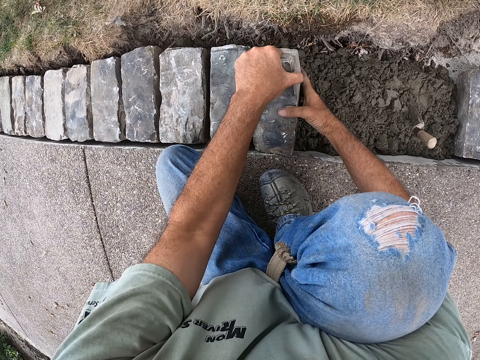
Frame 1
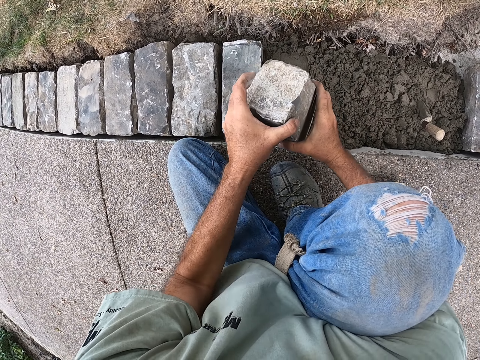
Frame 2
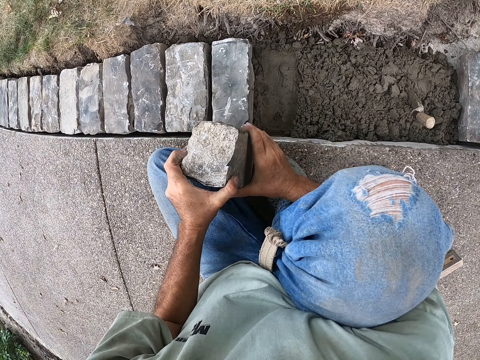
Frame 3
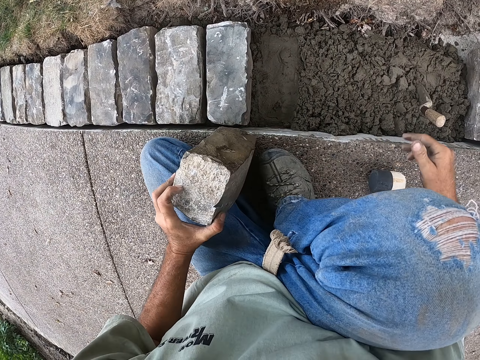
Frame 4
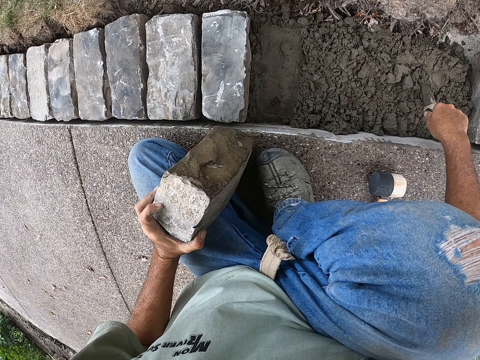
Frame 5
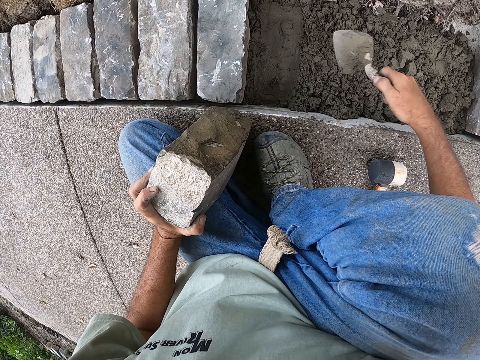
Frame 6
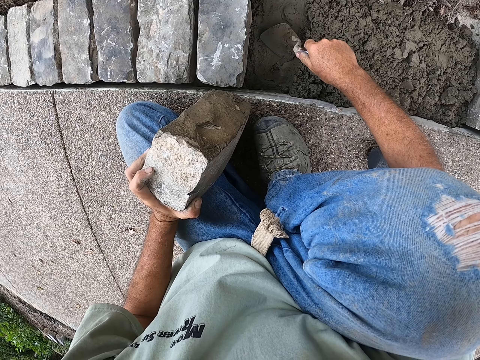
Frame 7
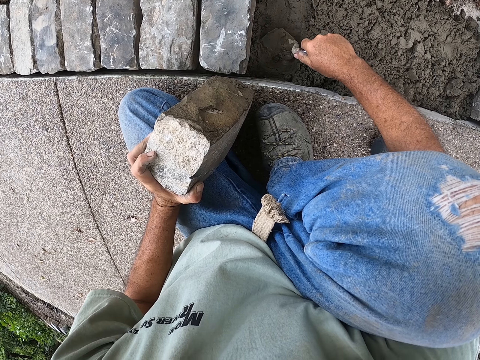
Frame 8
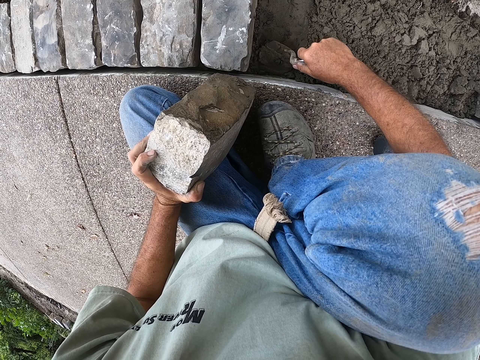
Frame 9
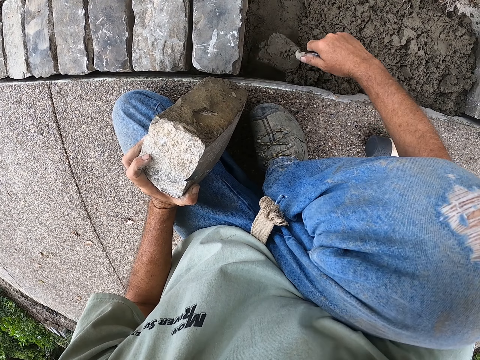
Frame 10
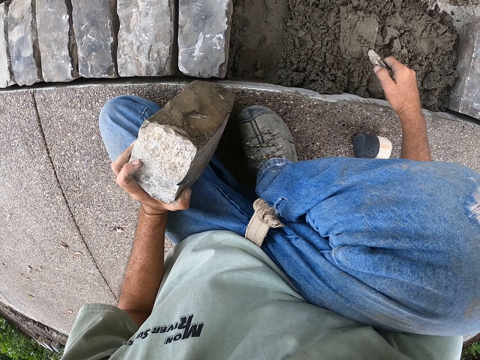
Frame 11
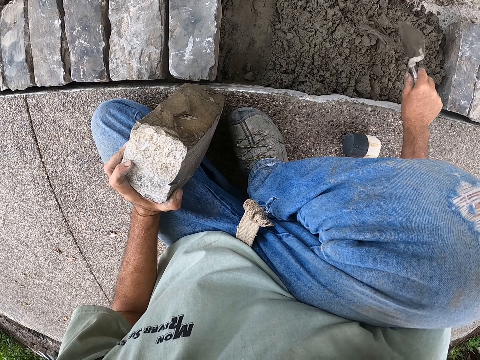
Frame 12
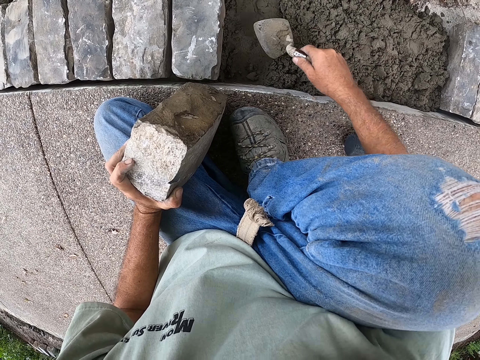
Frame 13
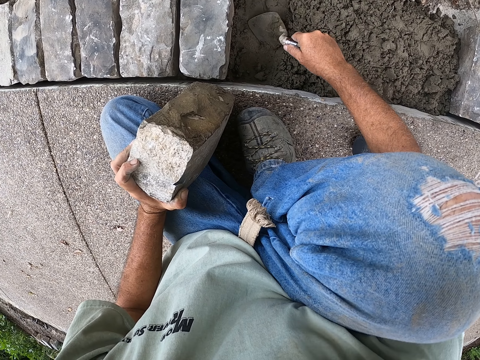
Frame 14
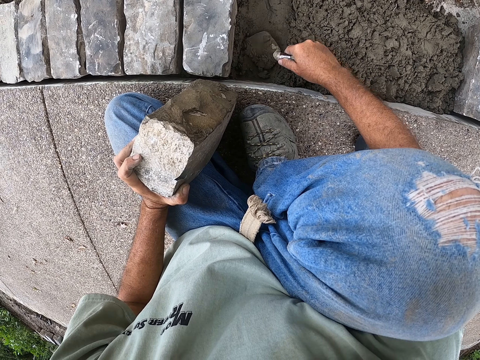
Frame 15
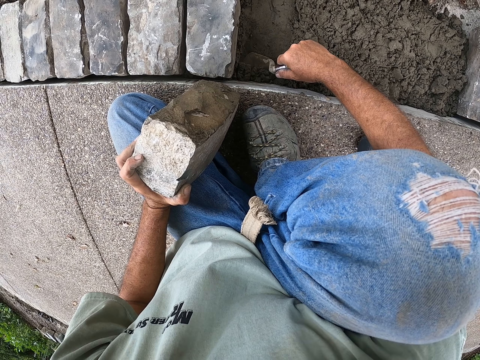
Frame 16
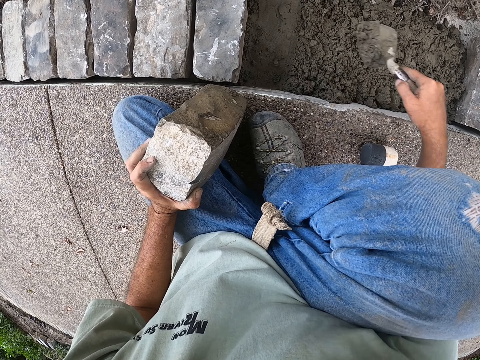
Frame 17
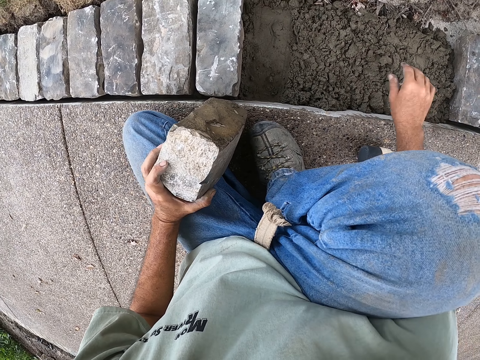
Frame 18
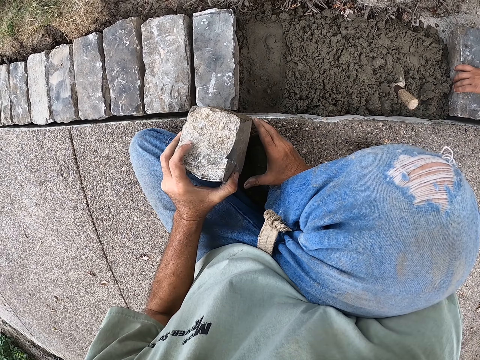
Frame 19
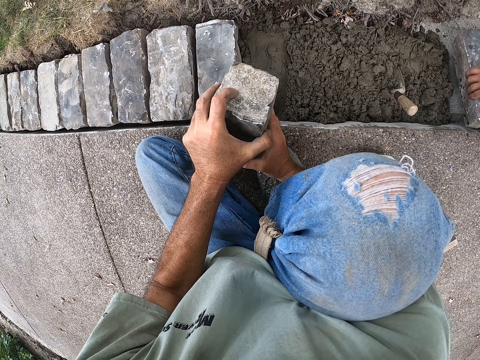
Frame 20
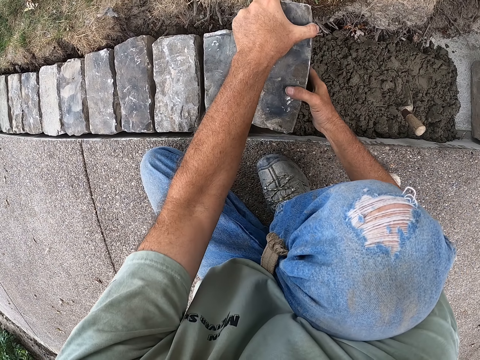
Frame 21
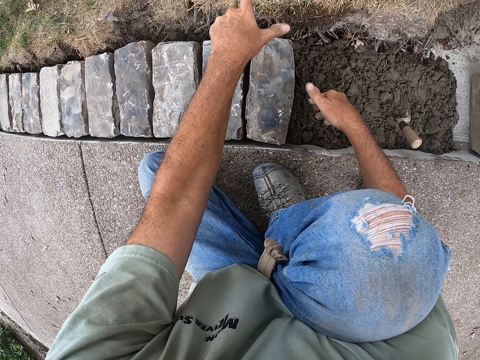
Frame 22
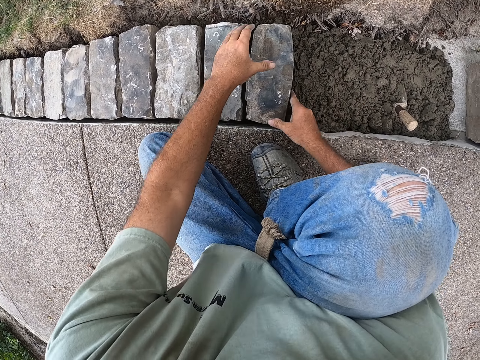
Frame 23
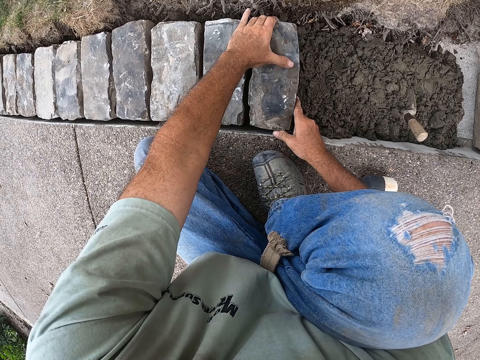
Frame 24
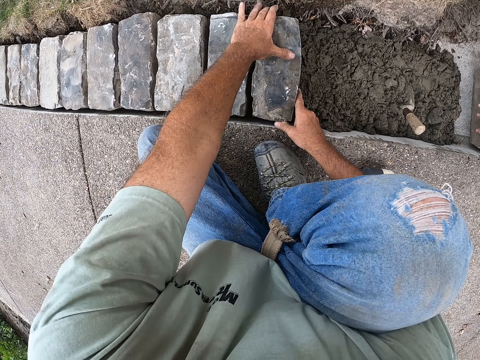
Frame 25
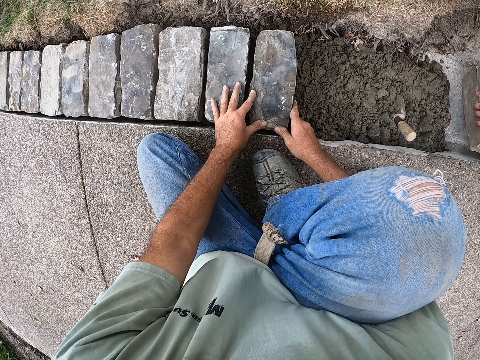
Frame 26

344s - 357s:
The camera wearer picks up the block. They hold the block. They pick up the building trowel. They scoop the cement. They scoop the cement again. They place the building trowel down. They place the block down.

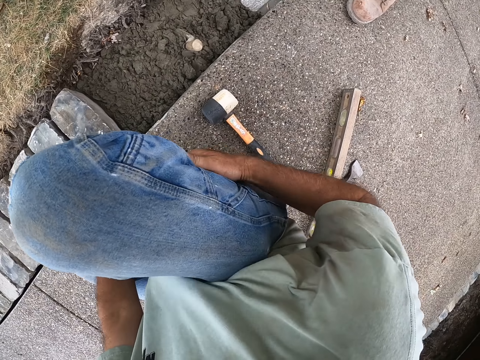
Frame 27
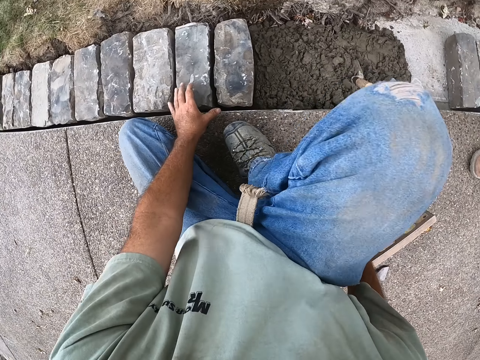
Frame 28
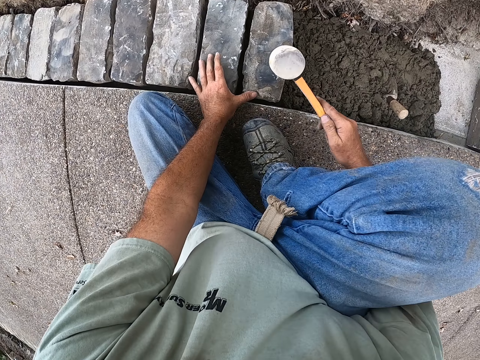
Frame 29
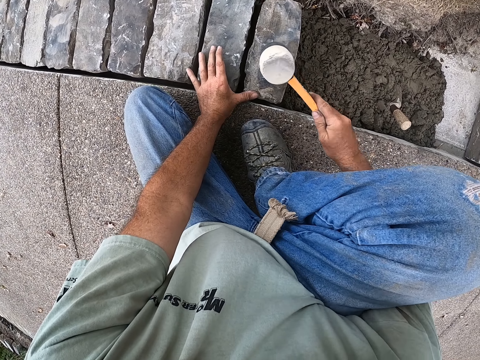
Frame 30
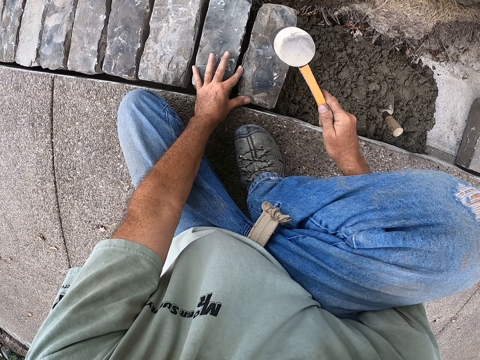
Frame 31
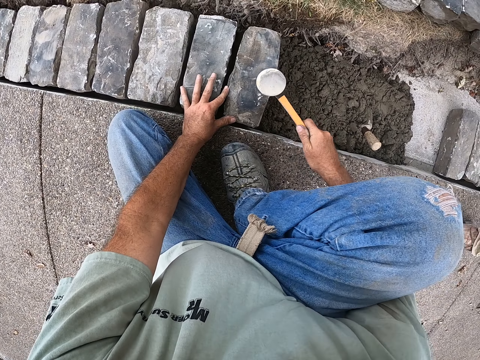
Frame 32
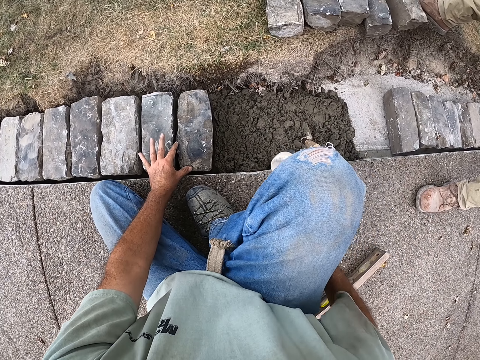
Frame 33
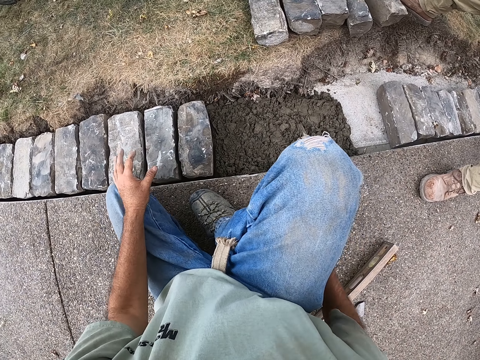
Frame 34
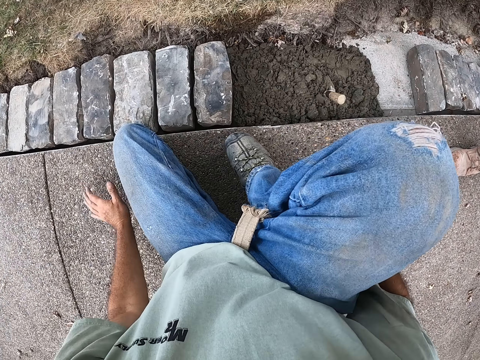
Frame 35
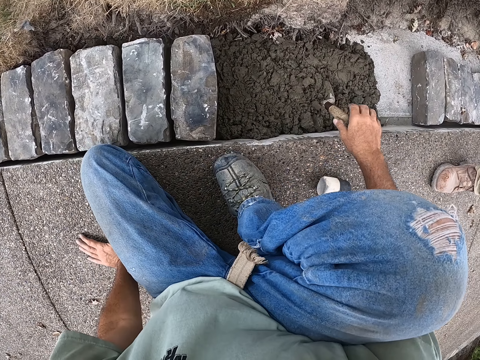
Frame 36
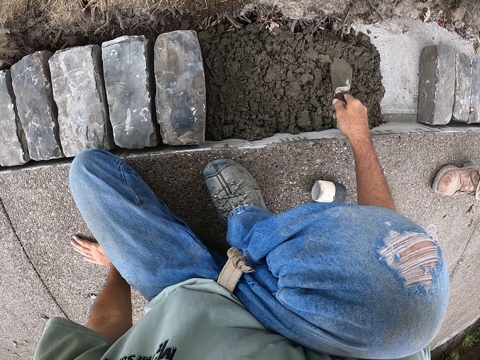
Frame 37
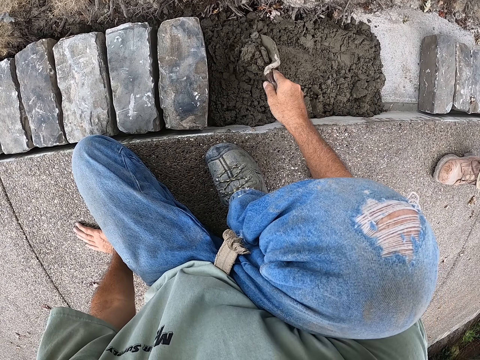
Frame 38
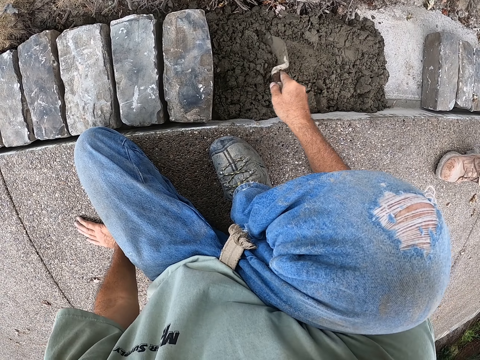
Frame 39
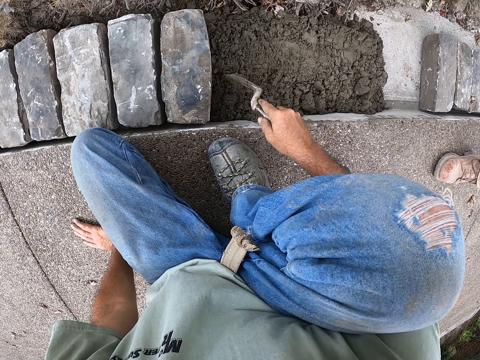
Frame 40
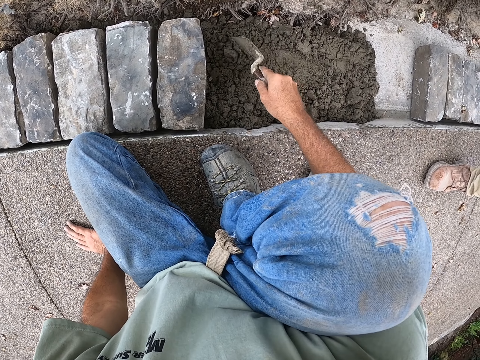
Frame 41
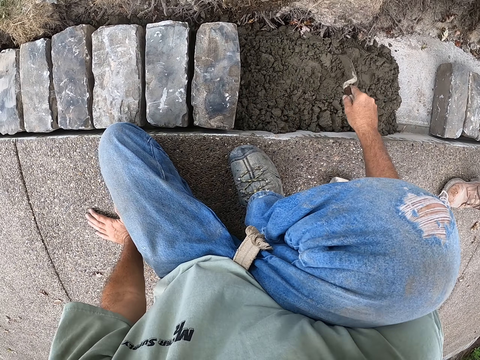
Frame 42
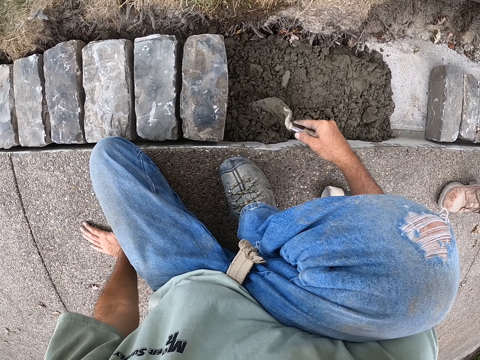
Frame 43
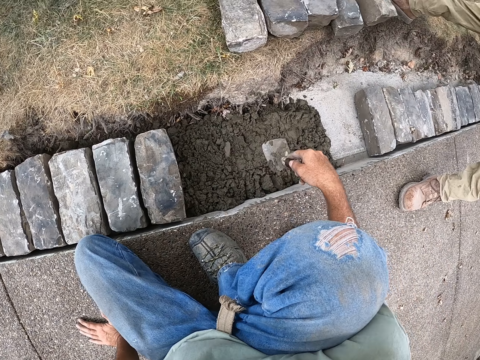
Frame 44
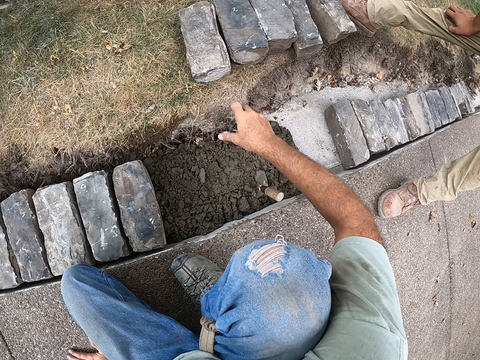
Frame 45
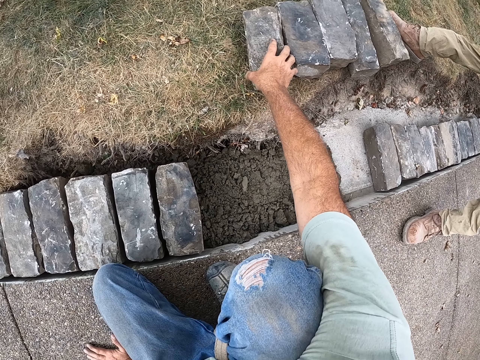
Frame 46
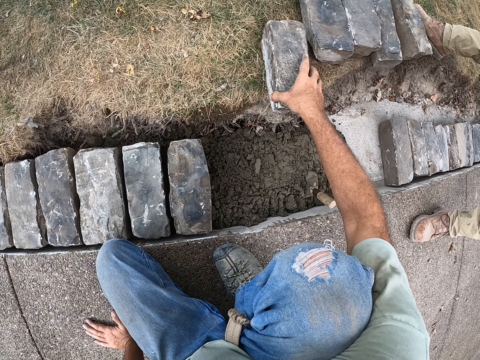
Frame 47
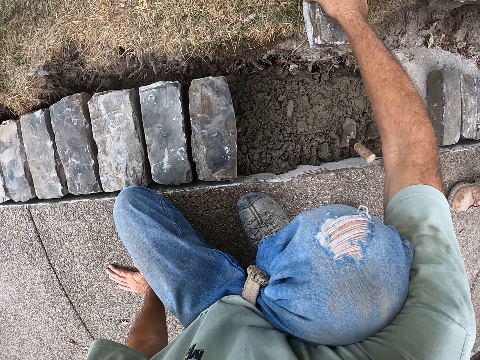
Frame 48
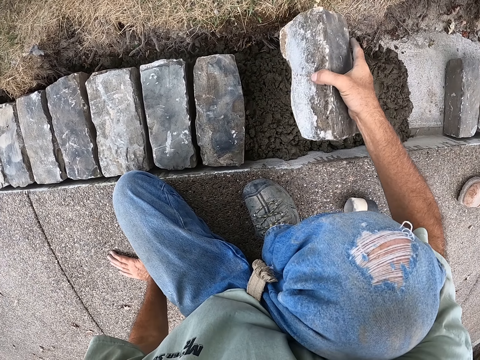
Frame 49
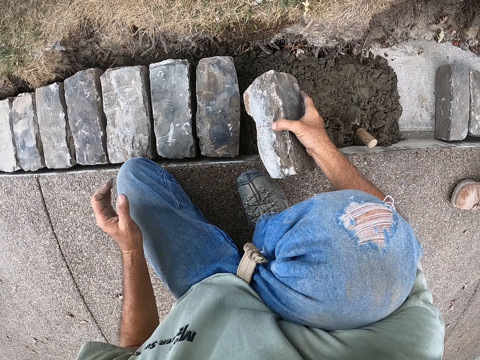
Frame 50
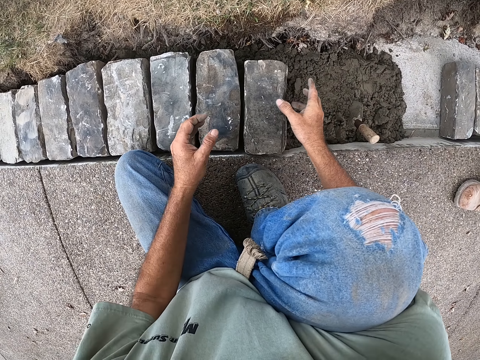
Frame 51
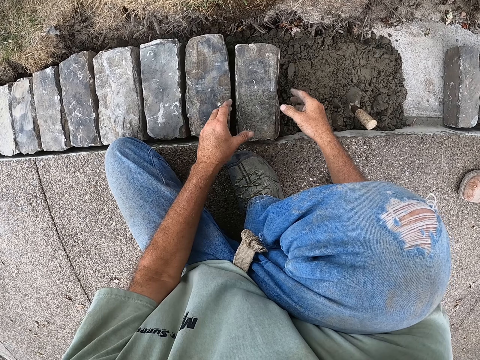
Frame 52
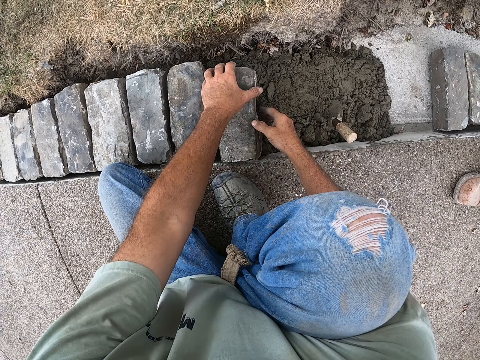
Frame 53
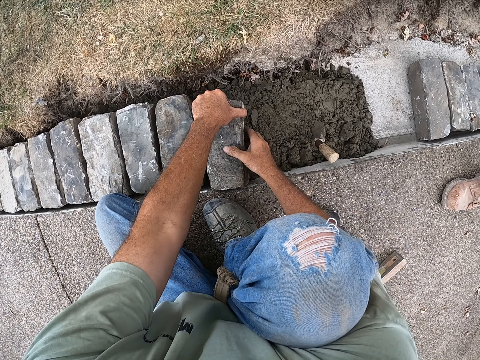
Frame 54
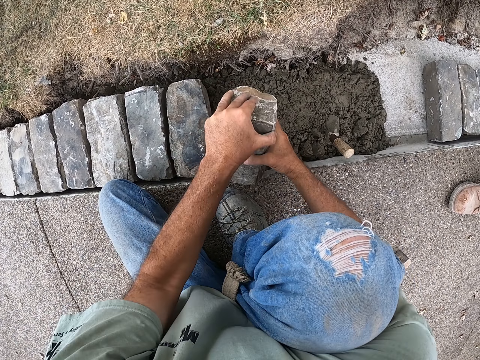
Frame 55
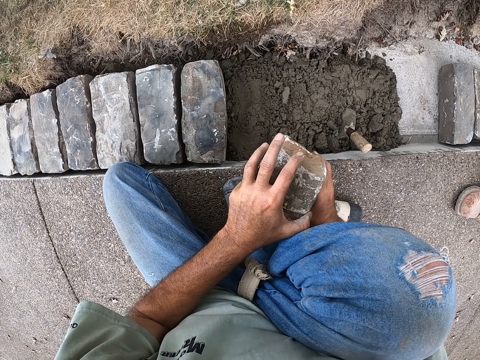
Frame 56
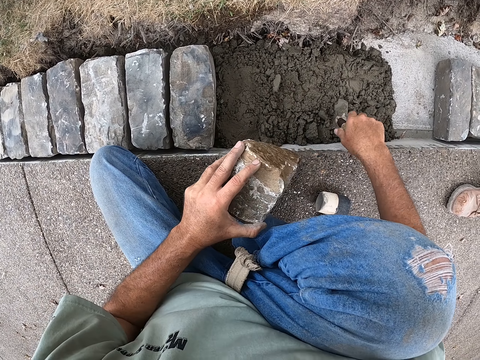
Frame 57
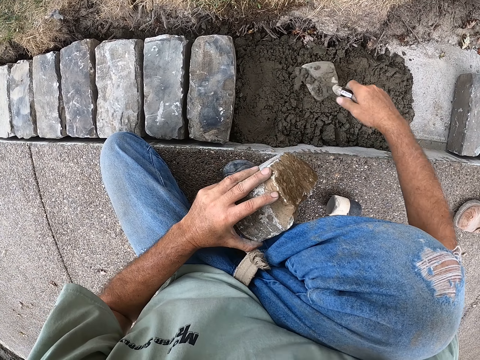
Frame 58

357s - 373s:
The camera wearer picks up the mallet. They hit the block with the mallet. They place the mallet down. They pick up the building trowel. They spread the cement with the building trowel. They pick up the block on the grass. They place the block on the cement. They pick up the block.
